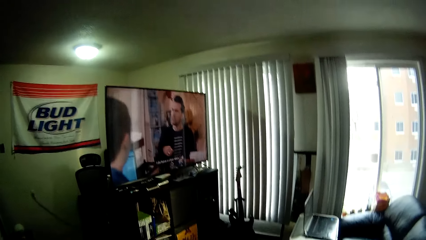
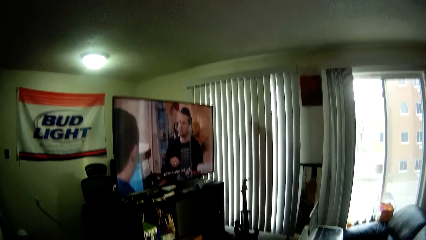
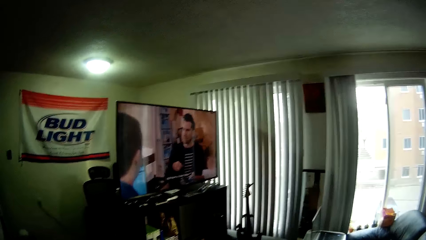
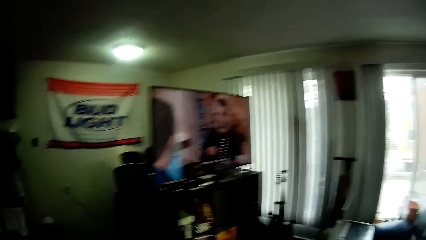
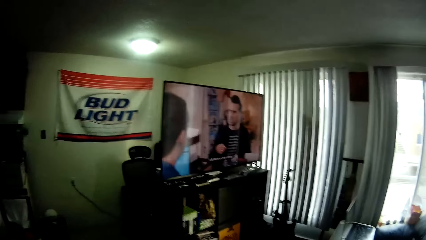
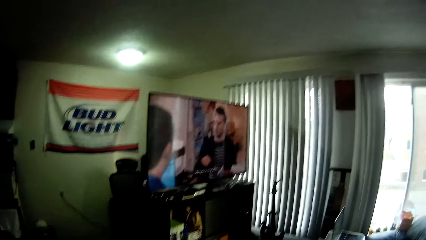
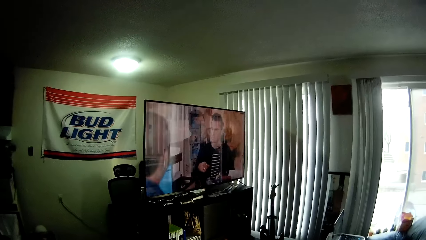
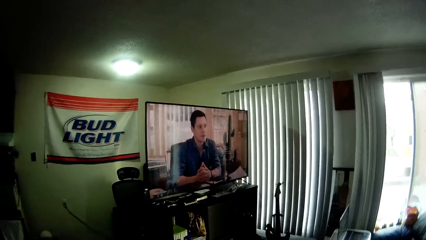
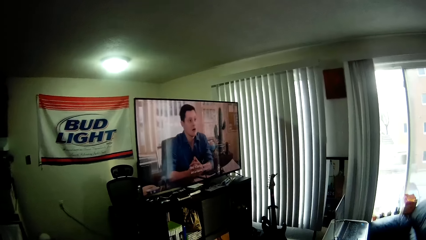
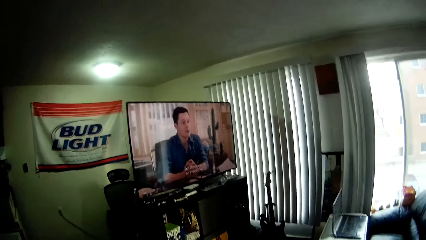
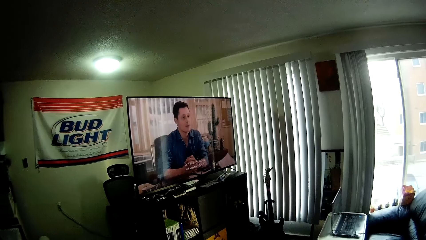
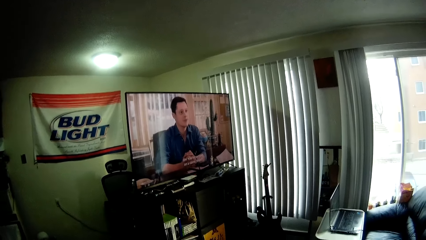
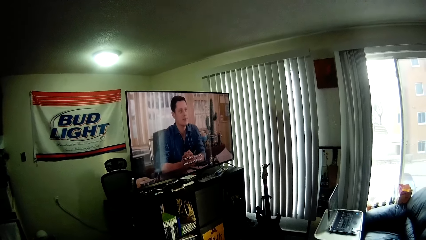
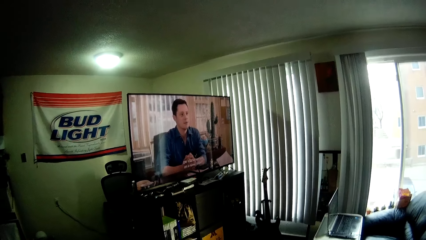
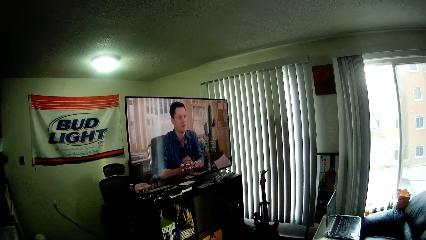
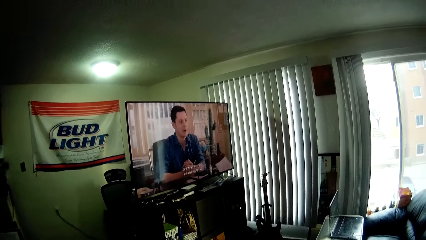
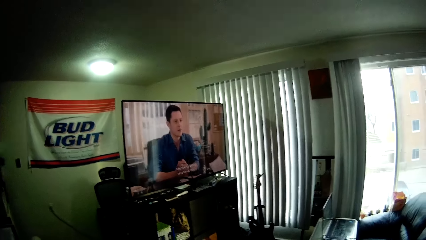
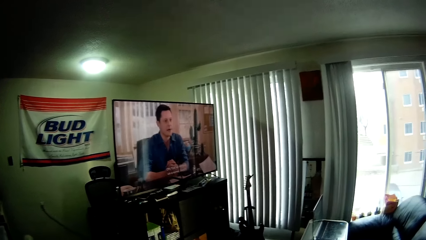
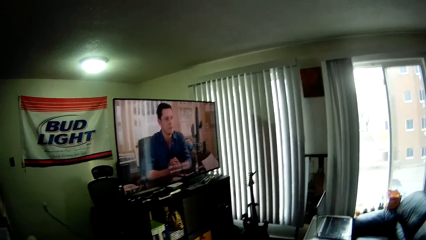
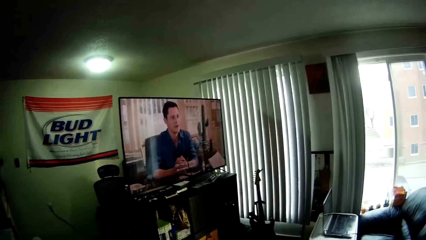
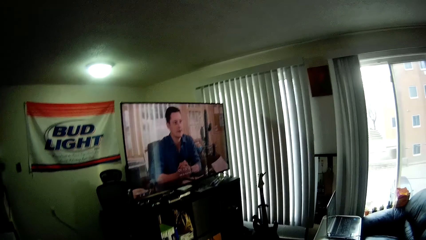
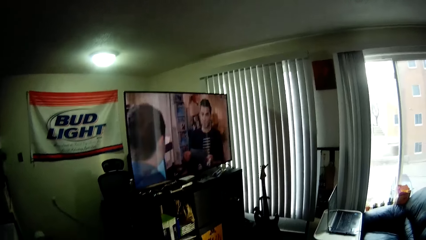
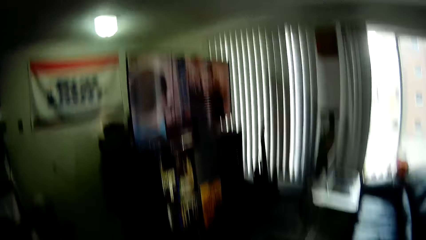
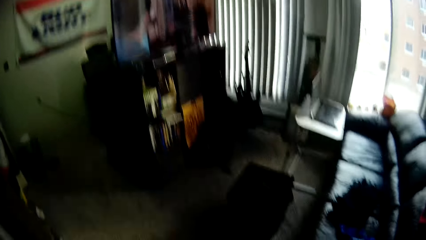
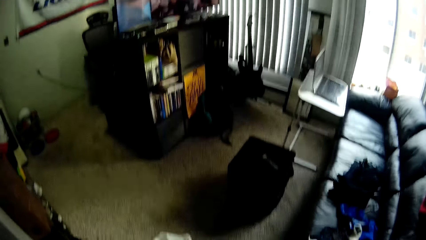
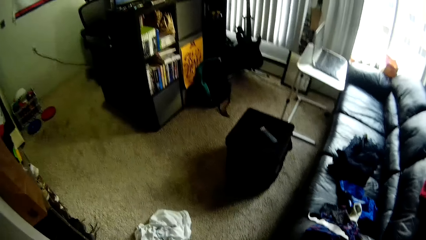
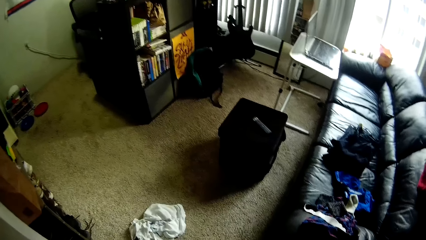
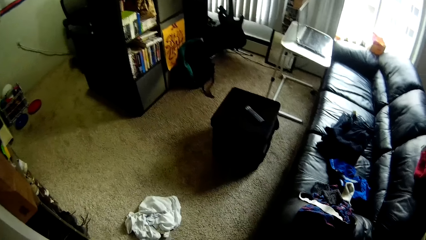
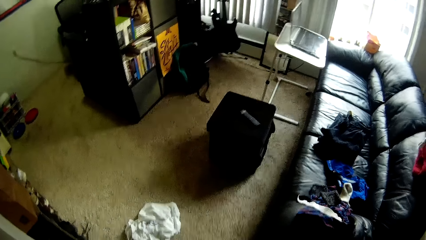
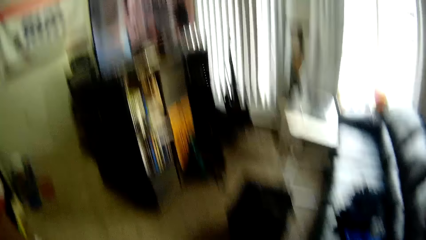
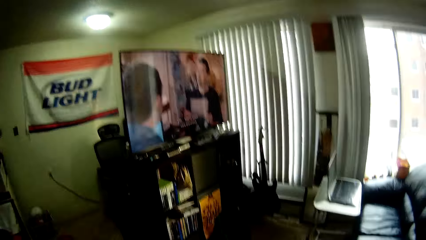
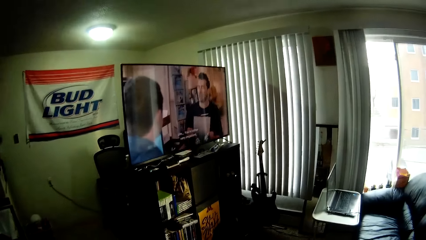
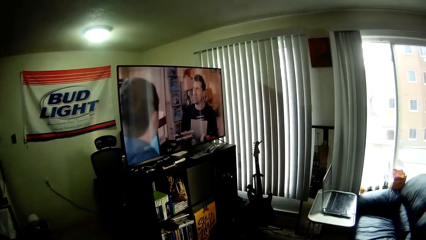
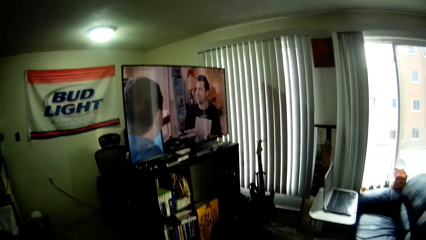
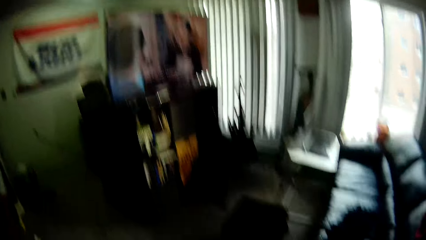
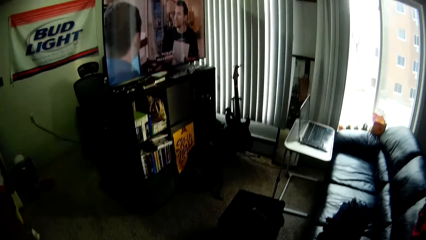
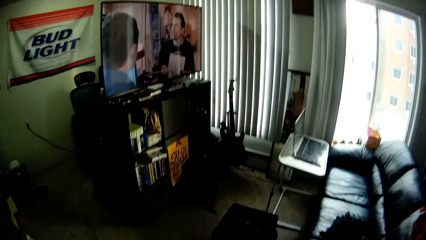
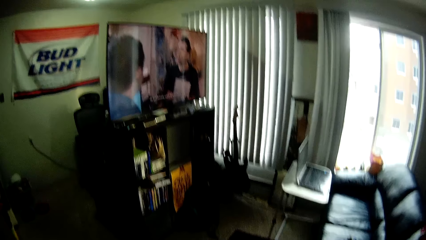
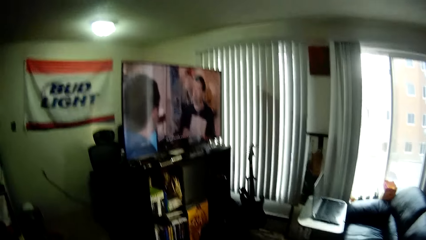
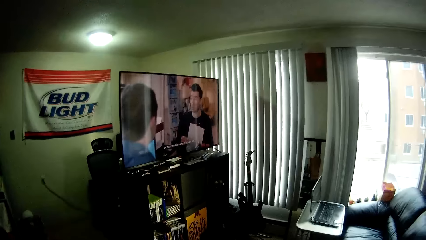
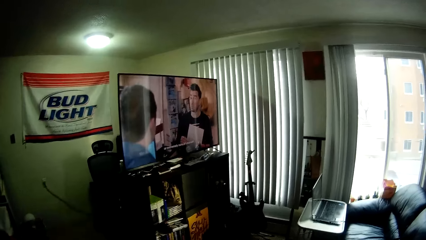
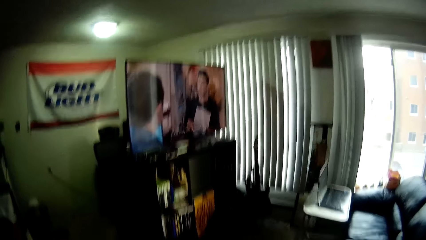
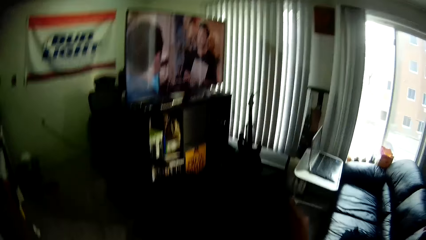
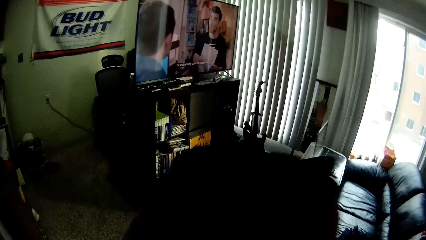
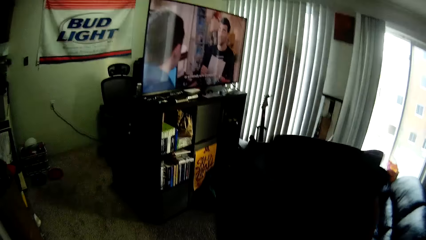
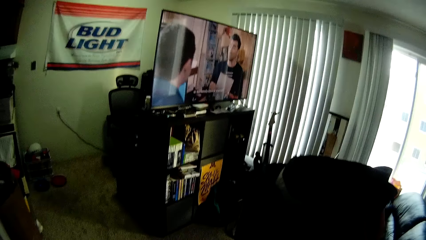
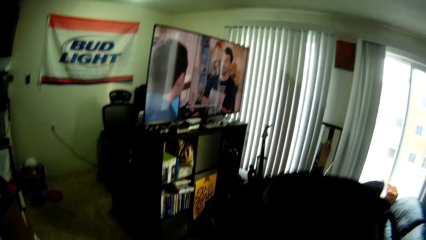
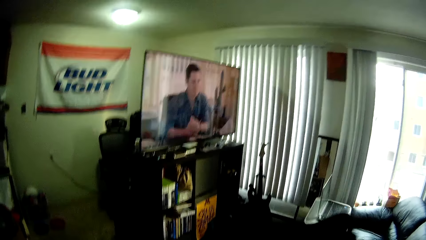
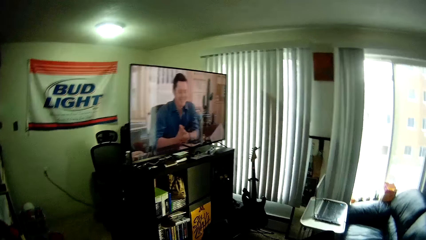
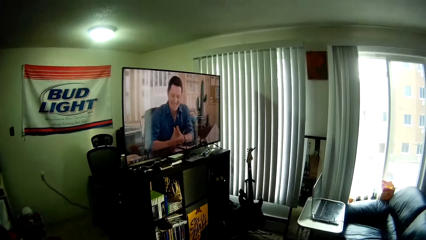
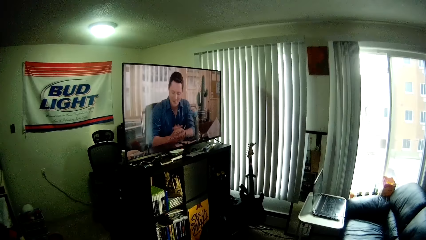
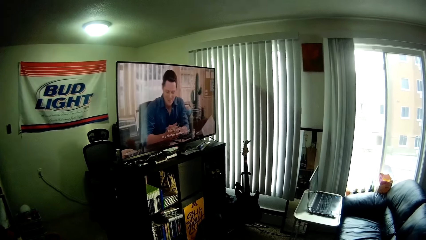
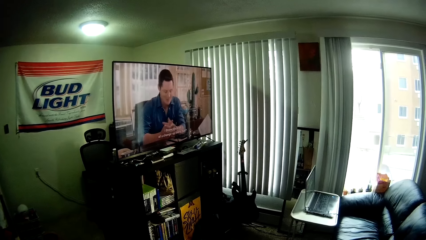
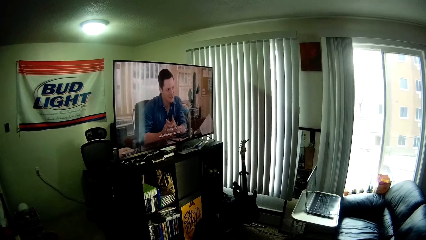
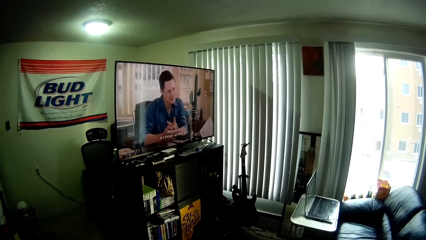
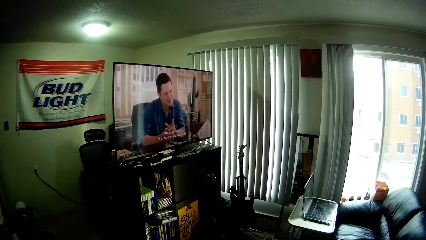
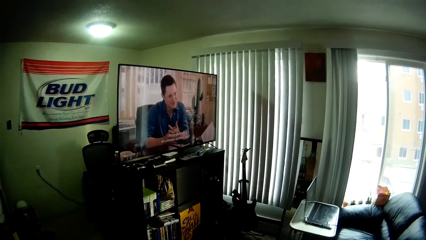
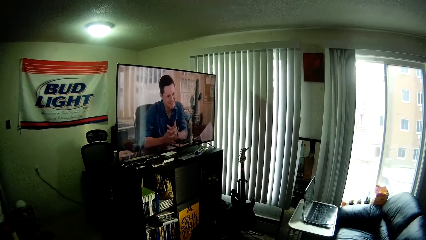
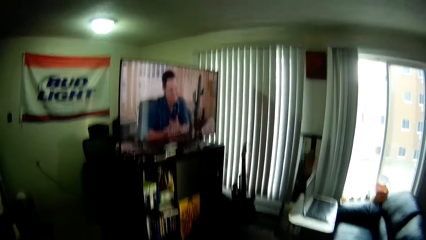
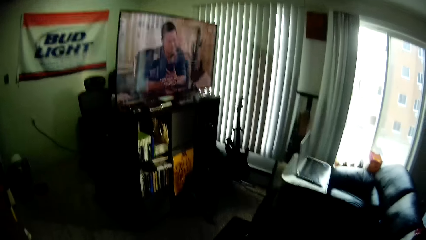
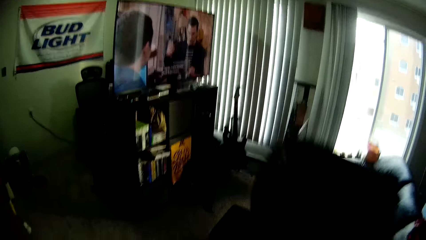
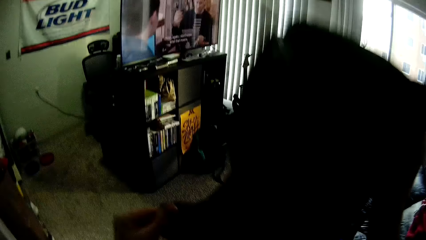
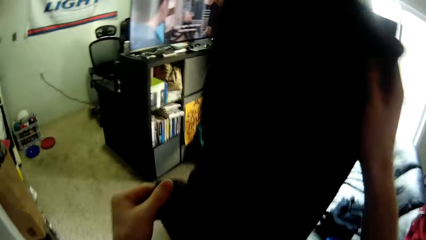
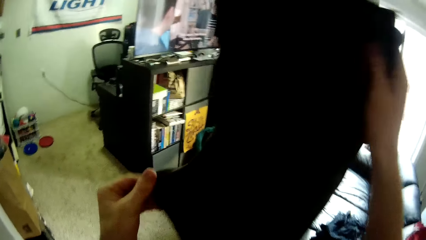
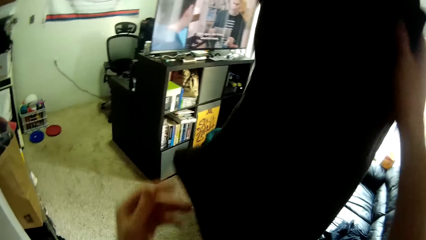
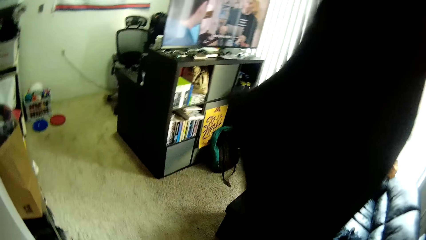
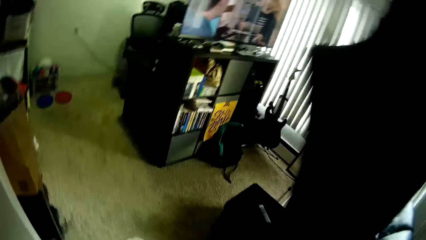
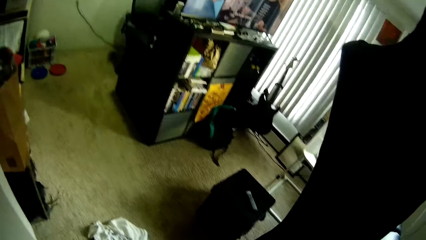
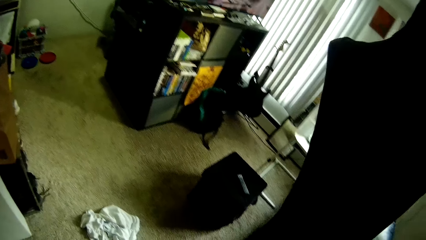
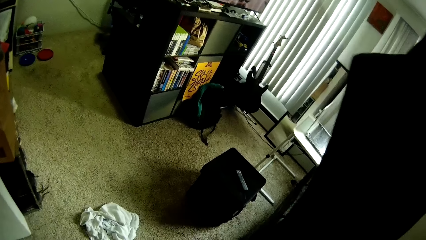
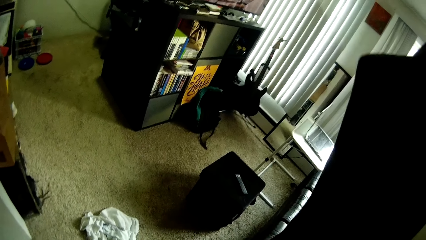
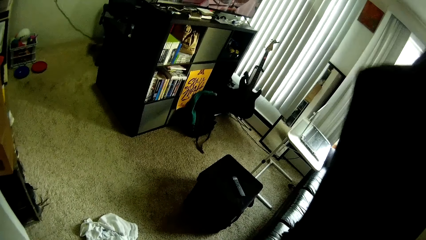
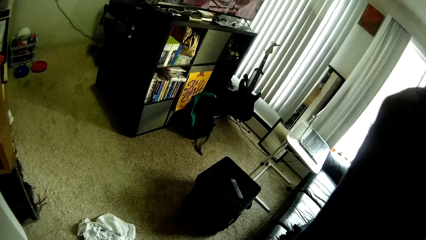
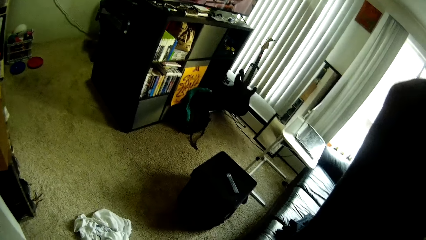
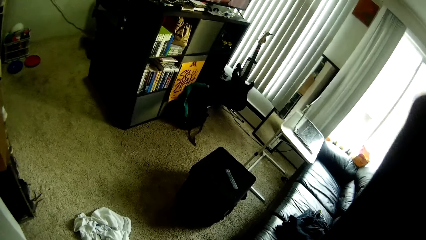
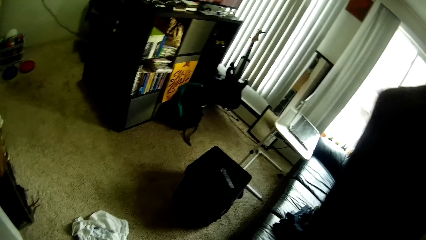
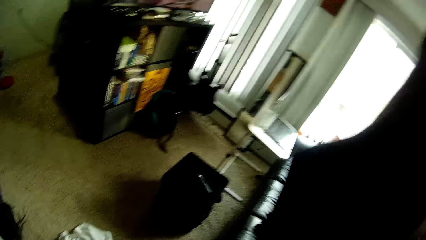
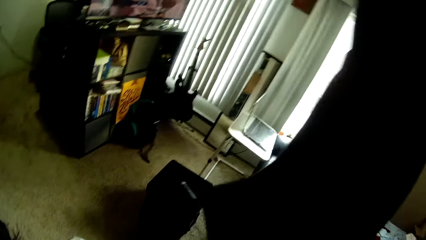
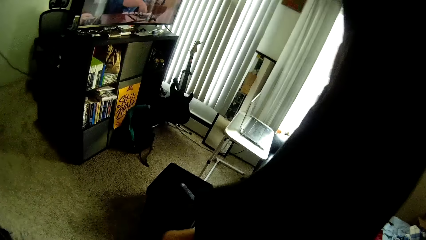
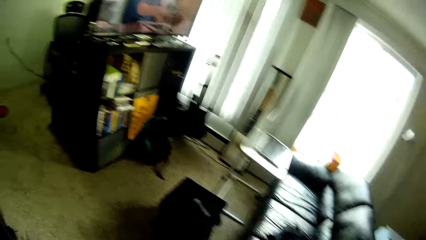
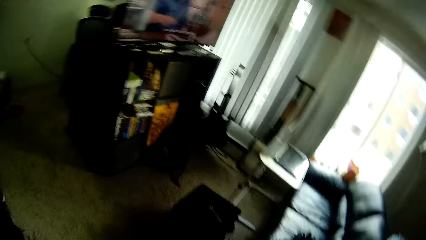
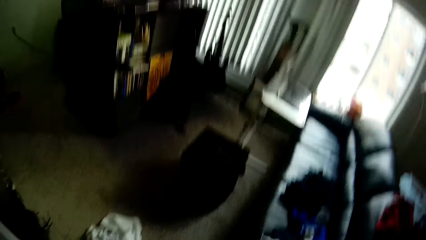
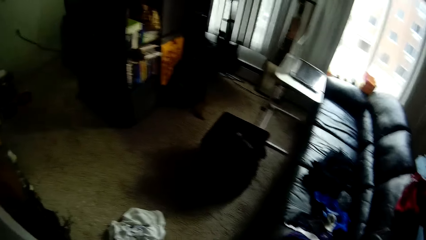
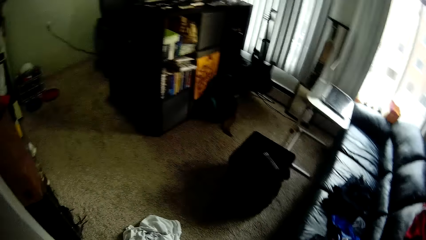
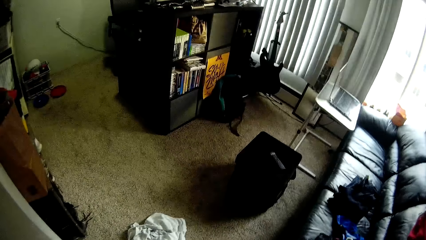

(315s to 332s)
The camera wearer folds the cloth. She removes her left hand from the cloth.
